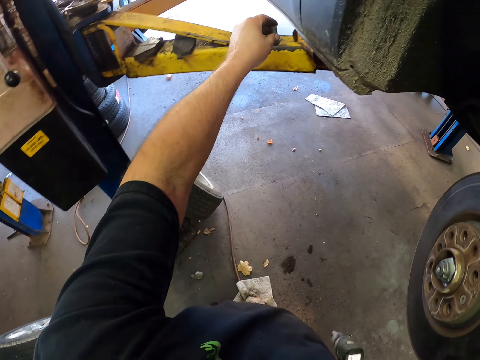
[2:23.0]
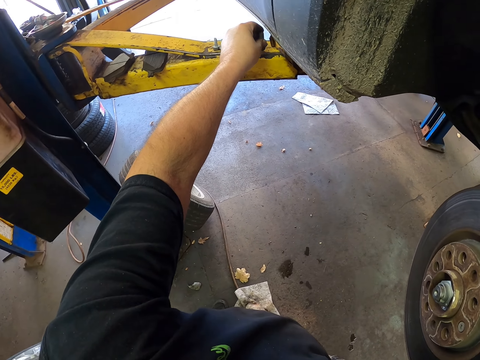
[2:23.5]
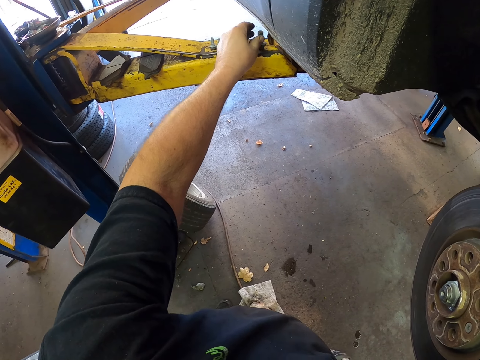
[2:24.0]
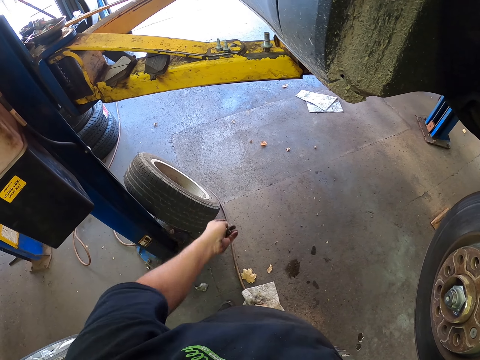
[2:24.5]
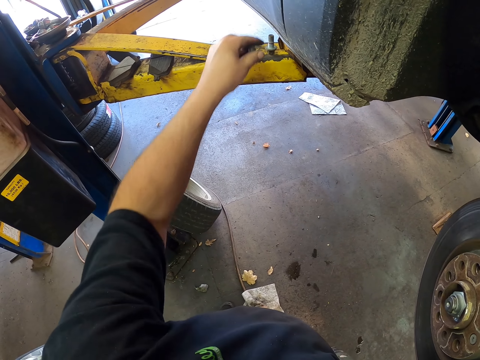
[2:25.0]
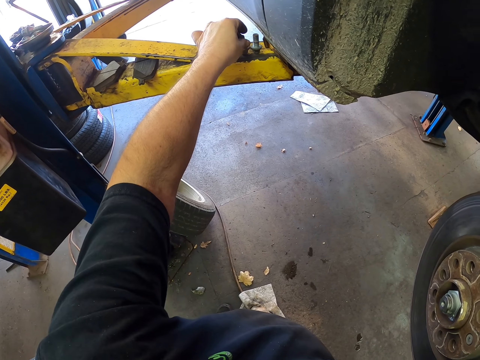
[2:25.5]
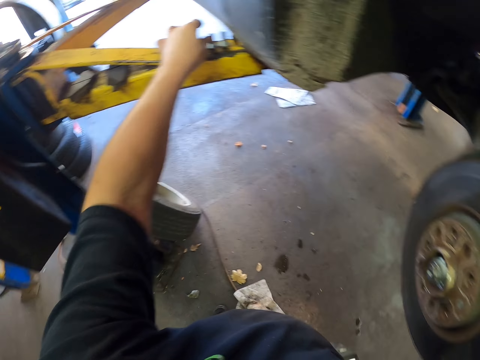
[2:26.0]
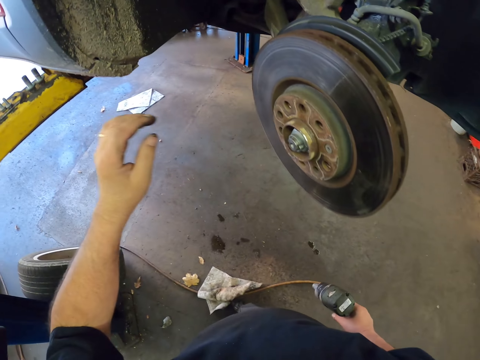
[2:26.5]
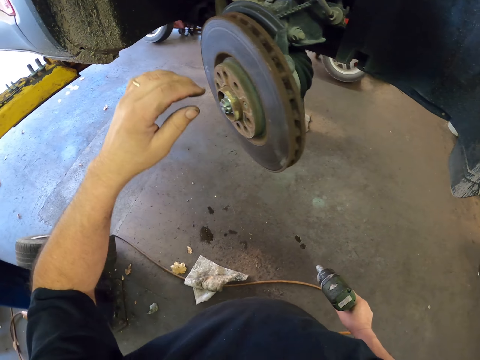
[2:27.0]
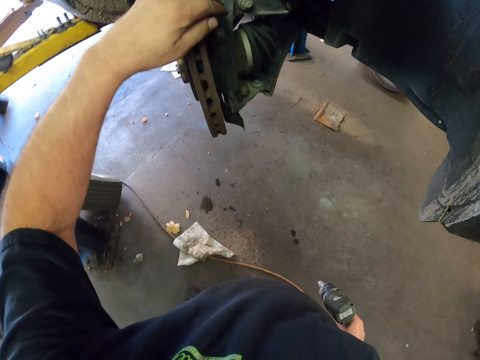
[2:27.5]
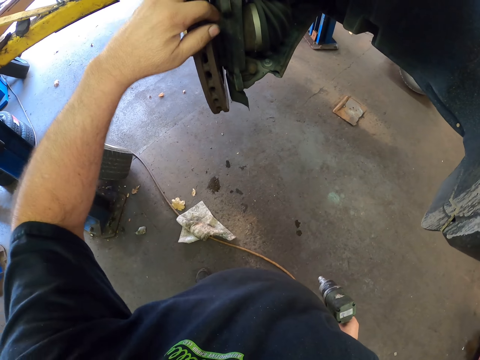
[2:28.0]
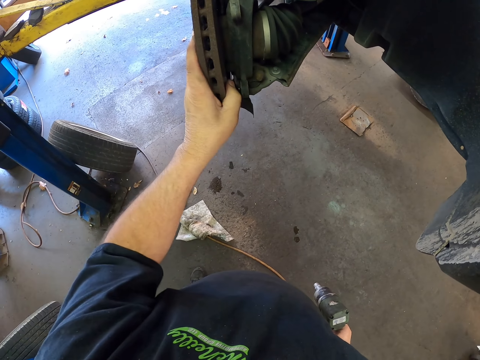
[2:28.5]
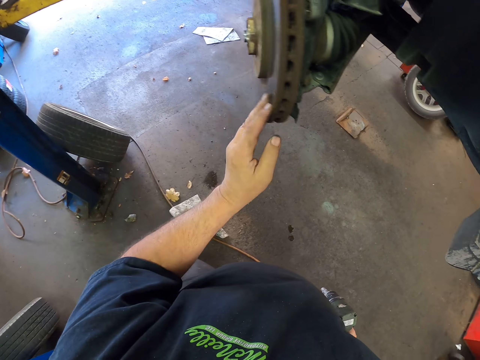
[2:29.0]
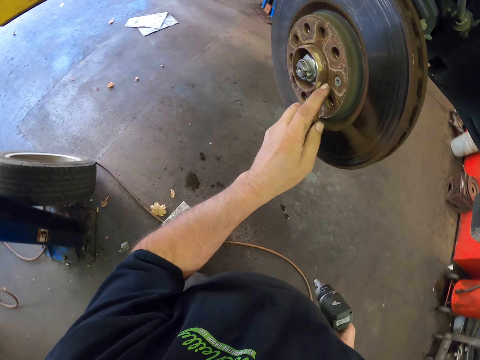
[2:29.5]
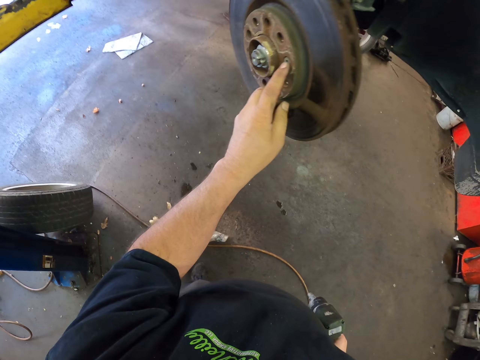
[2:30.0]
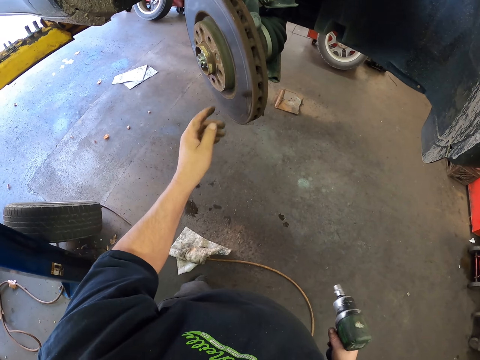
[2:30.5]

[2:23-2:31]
The camera wearer puts a bolt on the metal. They put another bolt on the metal. They touch a disc brake.

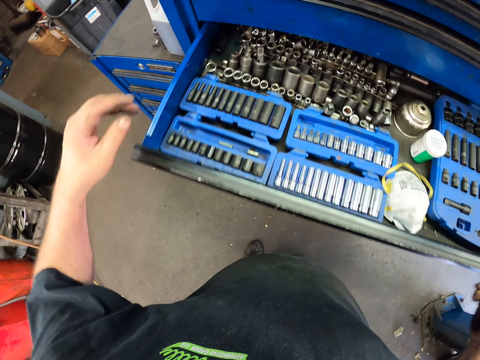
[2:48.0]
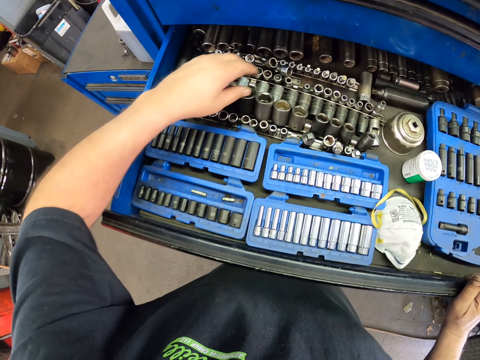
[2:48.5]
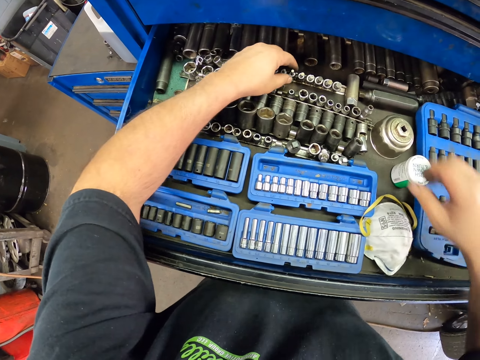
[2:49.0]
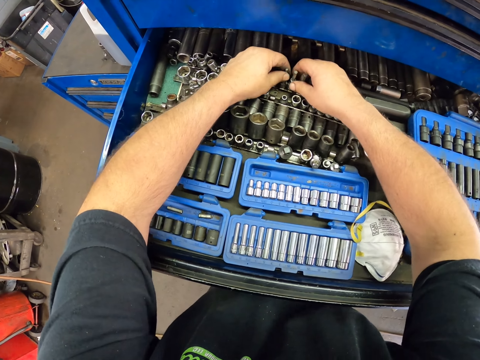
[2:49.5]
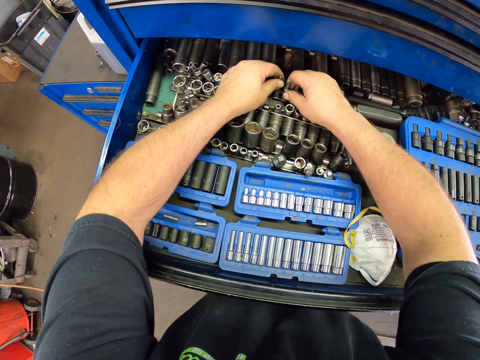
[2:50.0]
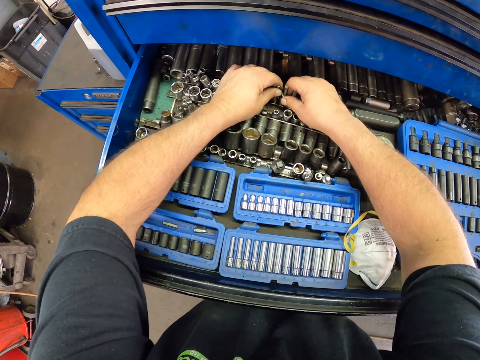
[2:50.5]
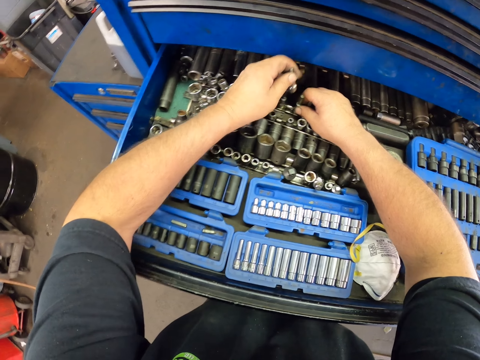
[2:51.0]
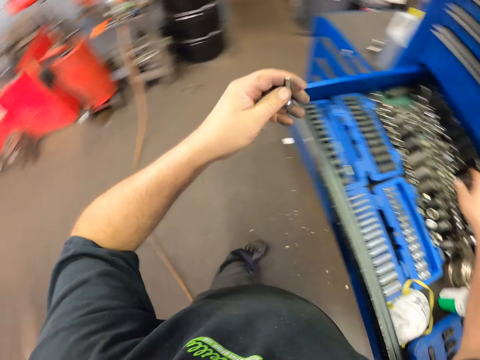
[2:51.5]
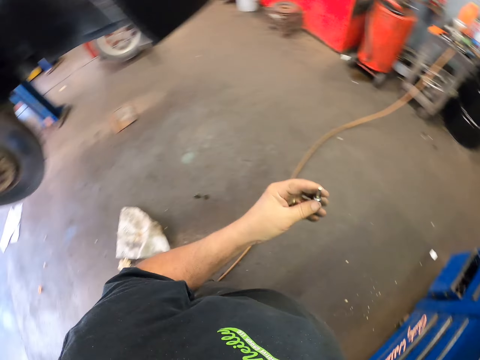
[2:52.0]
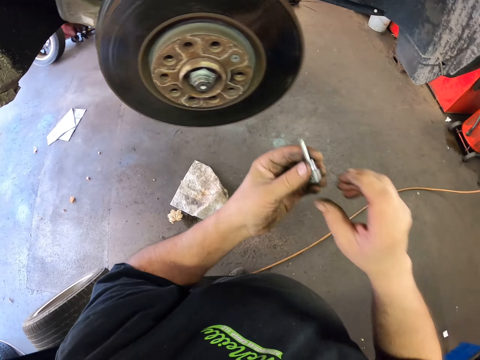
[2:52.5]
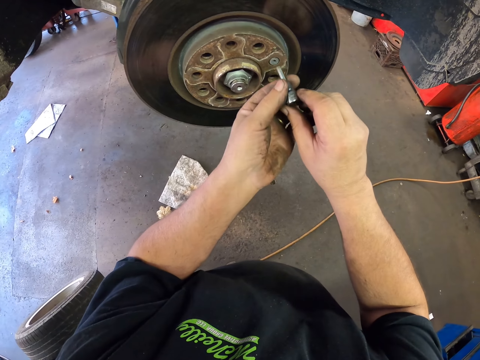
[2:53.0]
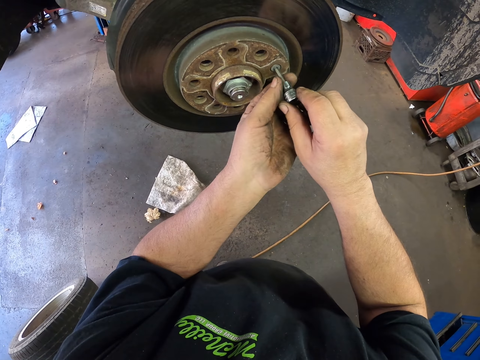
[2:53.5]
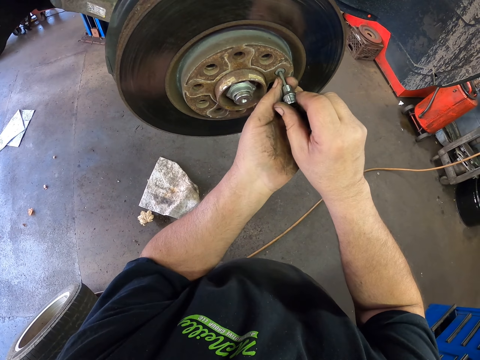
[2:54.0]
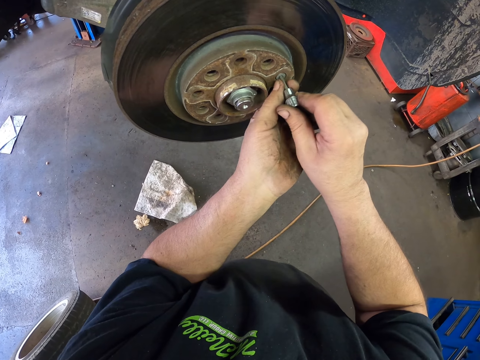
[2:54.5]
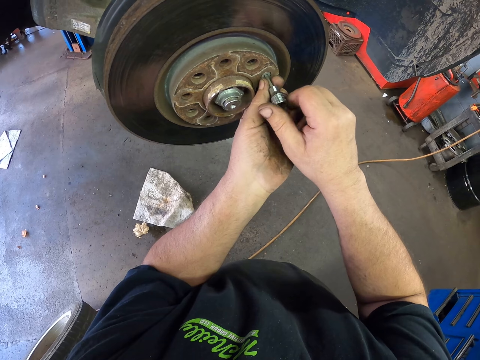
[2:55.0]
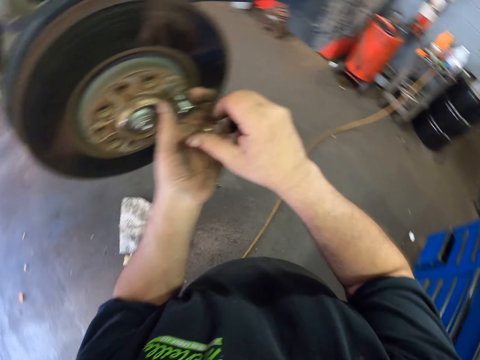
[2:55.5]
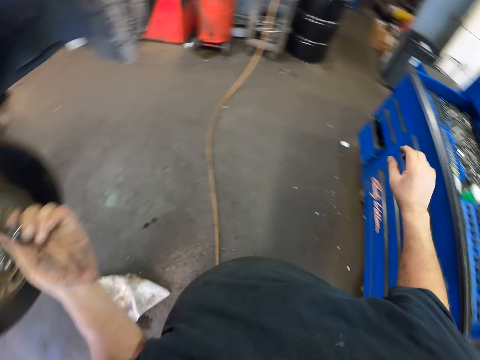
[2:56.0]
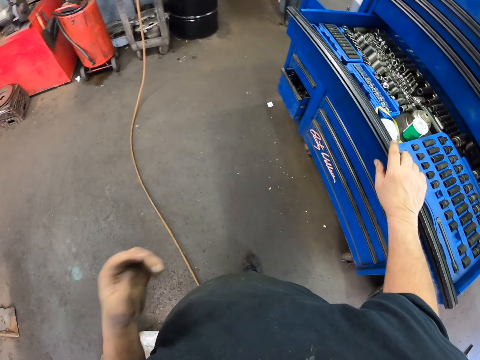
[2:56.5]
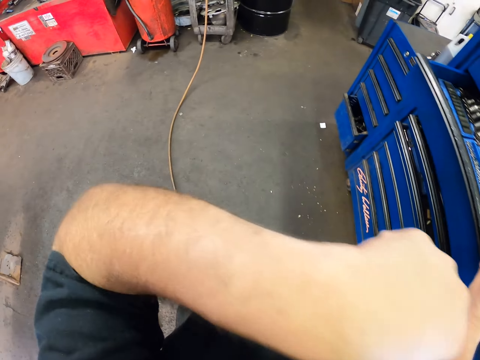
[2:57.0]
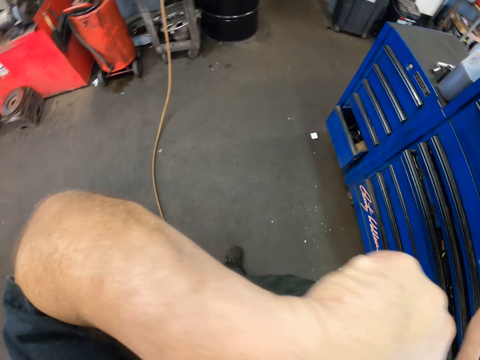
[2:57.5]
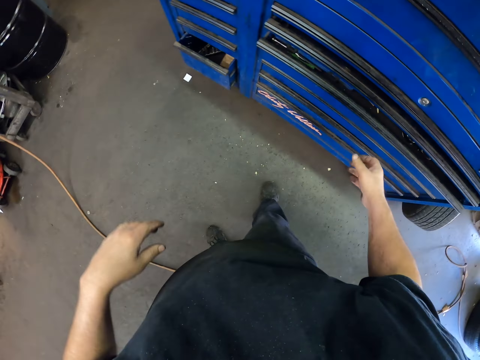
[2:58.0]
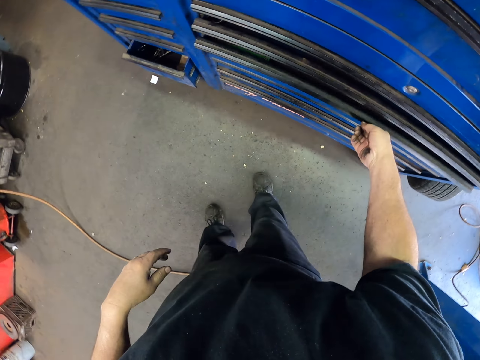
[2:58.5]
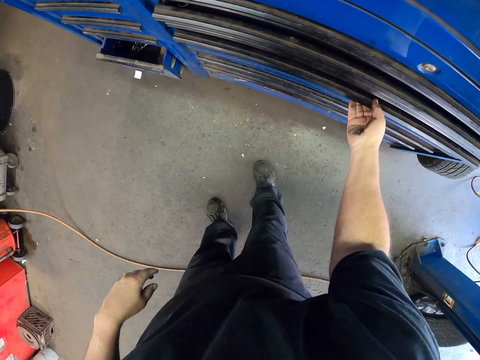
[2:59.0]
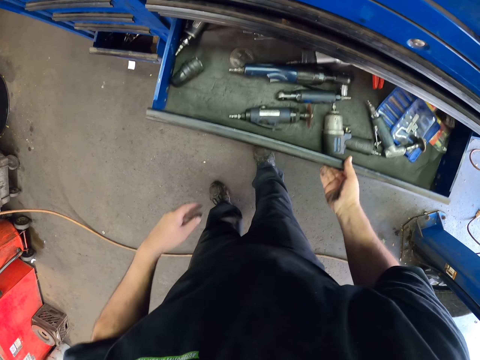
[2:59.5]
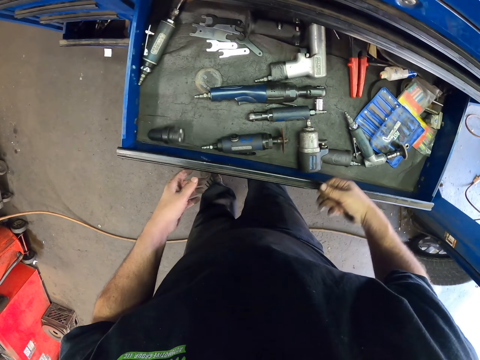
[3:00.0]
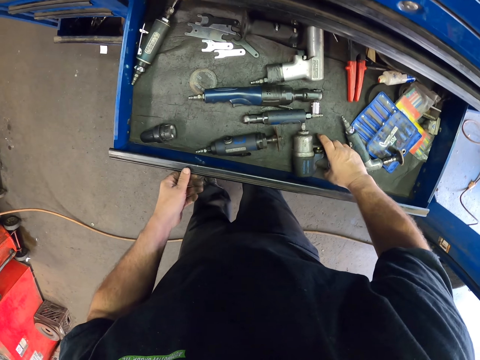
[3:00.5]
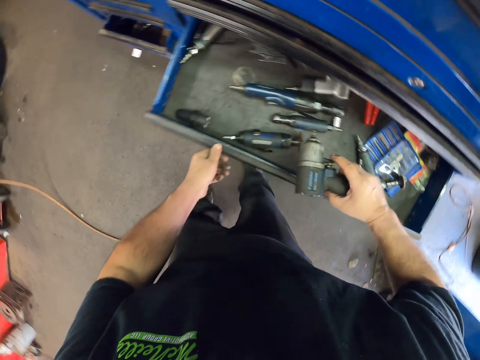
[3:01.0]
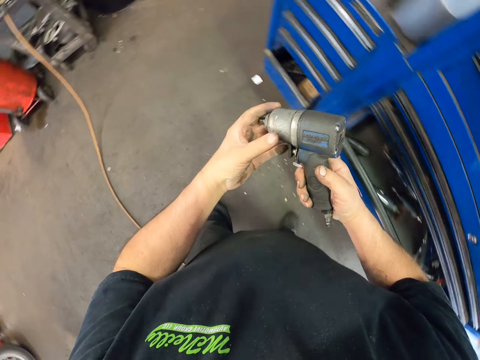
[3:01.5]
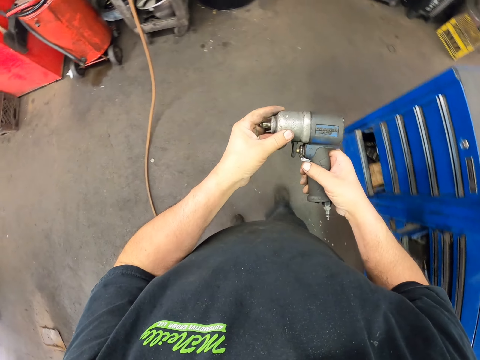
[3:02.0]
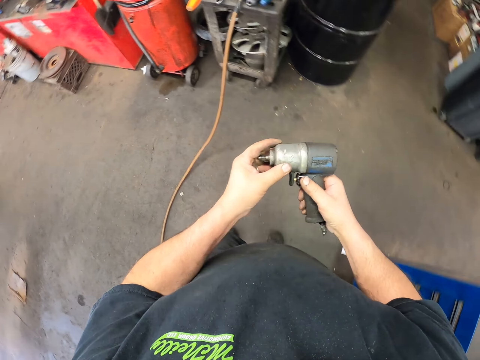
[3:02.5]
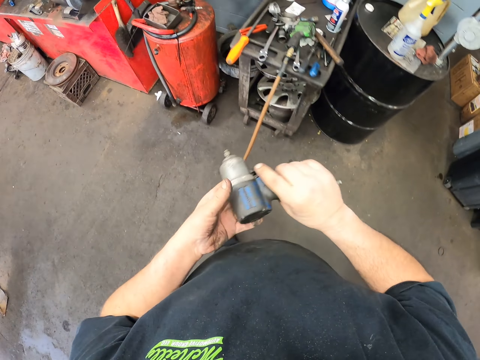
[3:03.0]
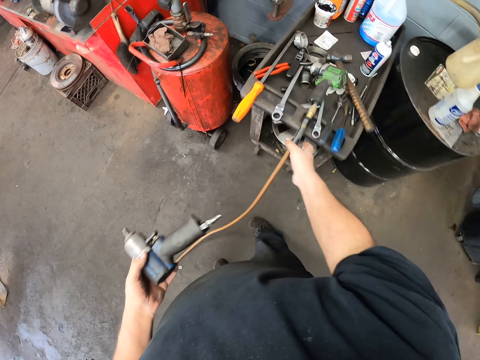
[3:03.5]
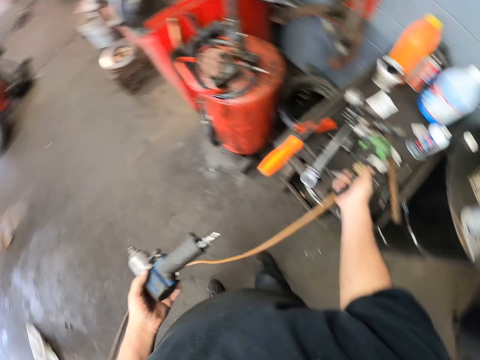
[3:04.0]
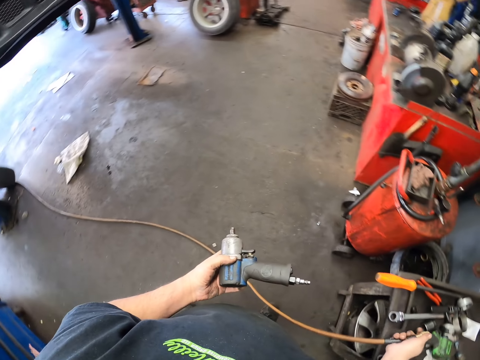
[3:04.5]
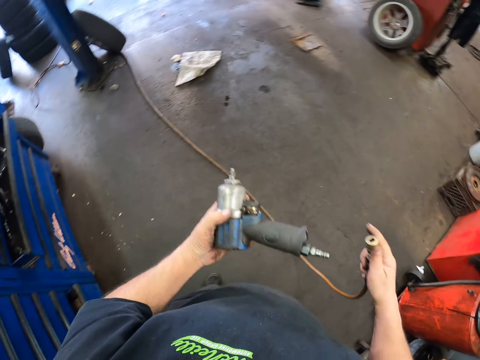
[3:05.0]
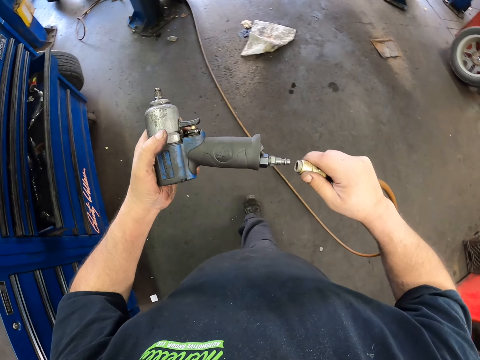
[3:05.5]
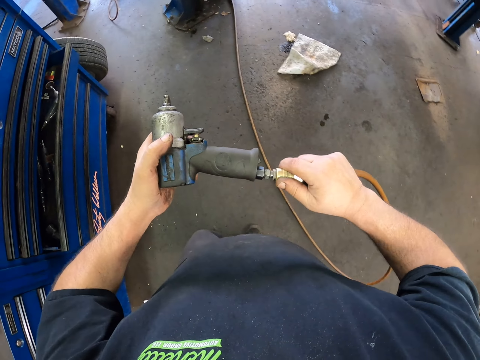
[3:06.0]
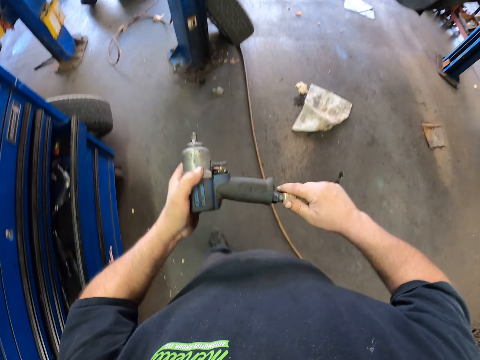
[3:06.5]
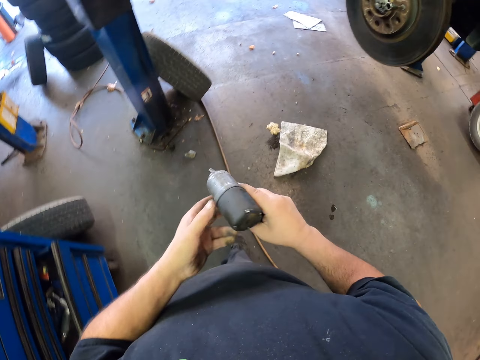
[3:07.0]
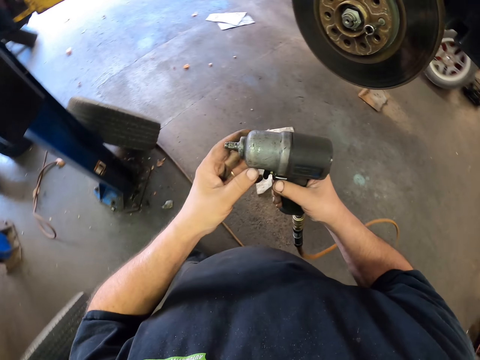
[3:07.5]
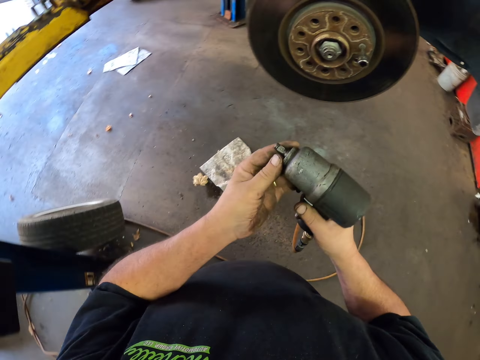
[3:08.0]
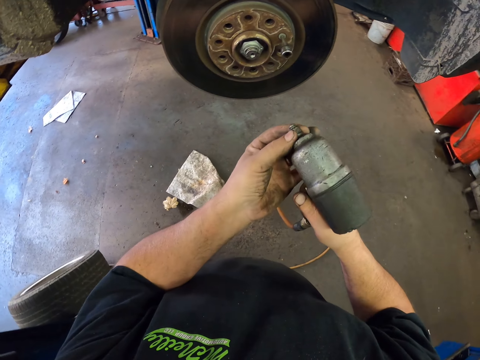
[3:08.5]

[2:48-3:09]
The camera wearer picks up a lug nut key. They put the lug nut key into a bolt and fix the bolt on the rim. They close the toolbox drawer and move the left hand. They open the toolbox drawer. They pick up another impact wrench and walk. They take the pipe, disconnect the hose pipe from the impact wrench, and connect the hose pipe to the impact wrench.
